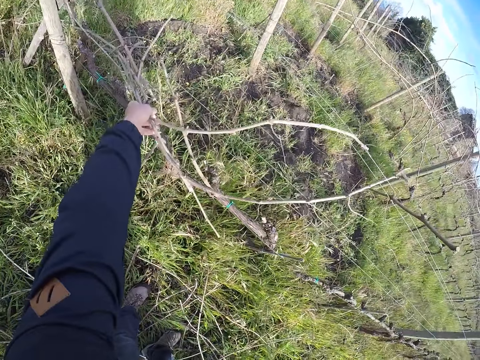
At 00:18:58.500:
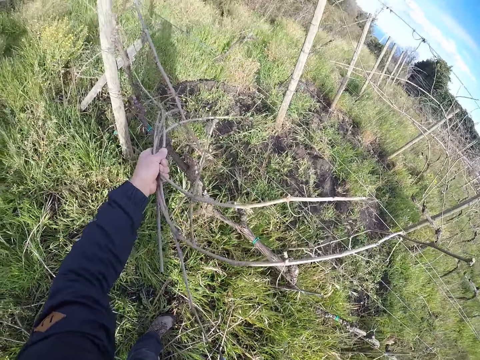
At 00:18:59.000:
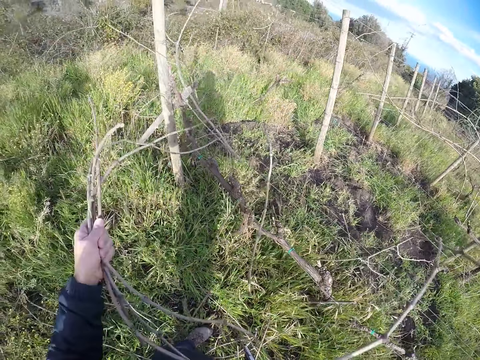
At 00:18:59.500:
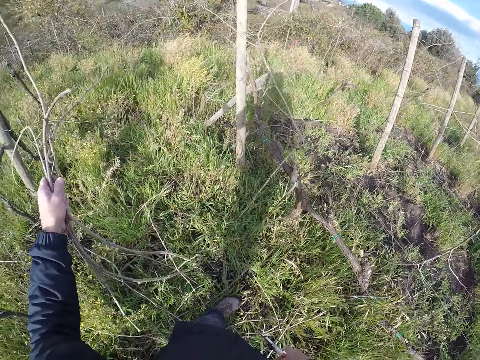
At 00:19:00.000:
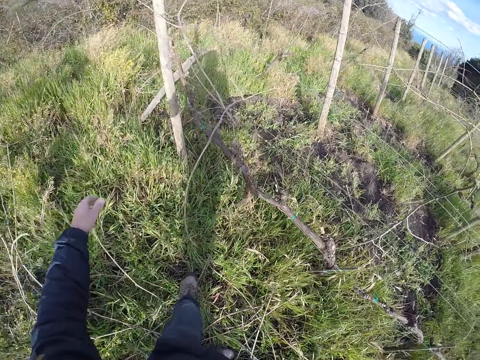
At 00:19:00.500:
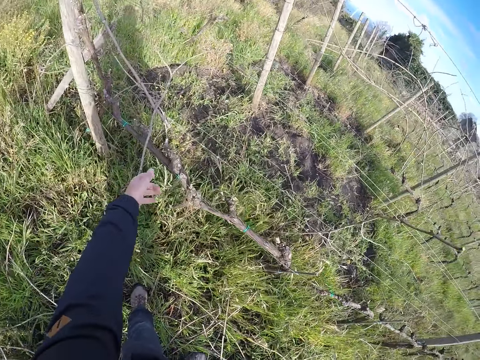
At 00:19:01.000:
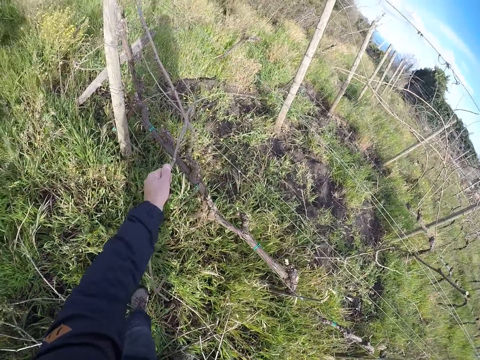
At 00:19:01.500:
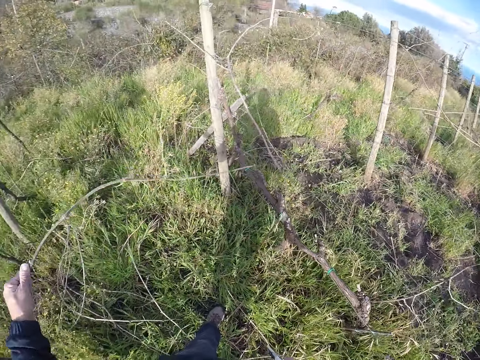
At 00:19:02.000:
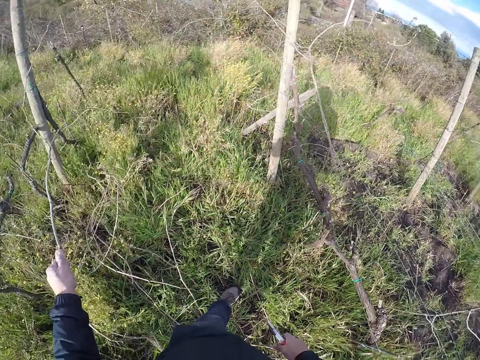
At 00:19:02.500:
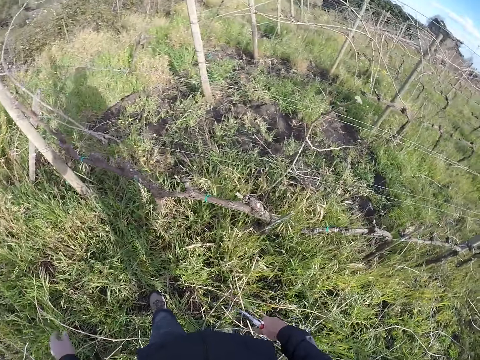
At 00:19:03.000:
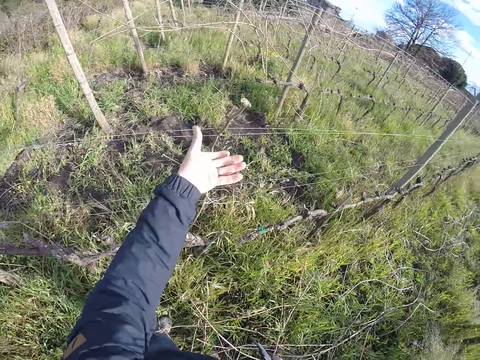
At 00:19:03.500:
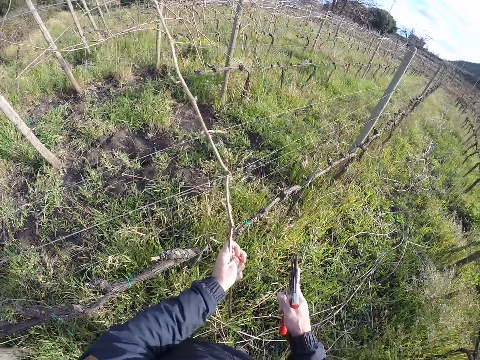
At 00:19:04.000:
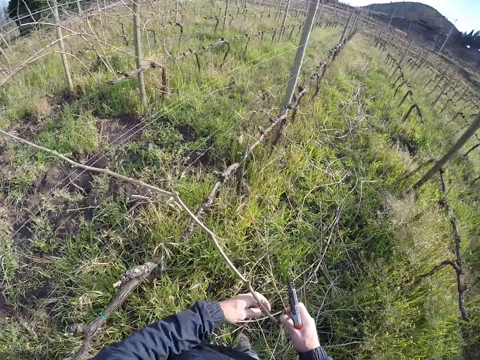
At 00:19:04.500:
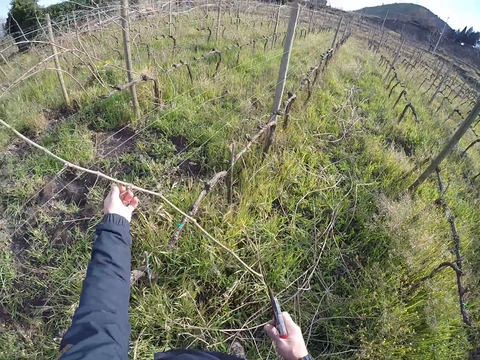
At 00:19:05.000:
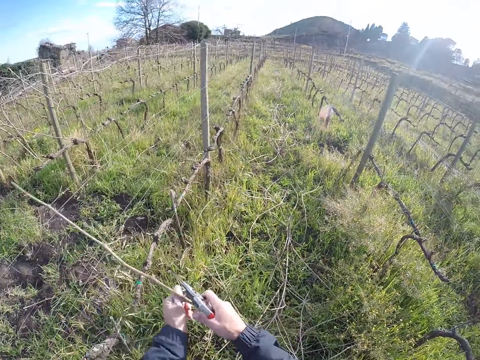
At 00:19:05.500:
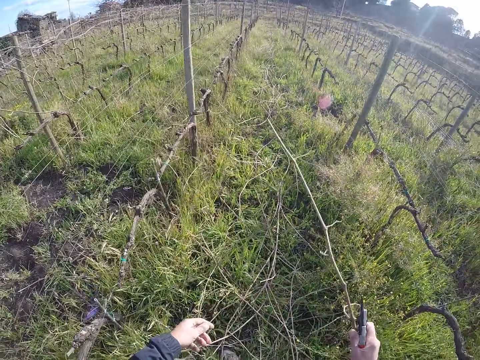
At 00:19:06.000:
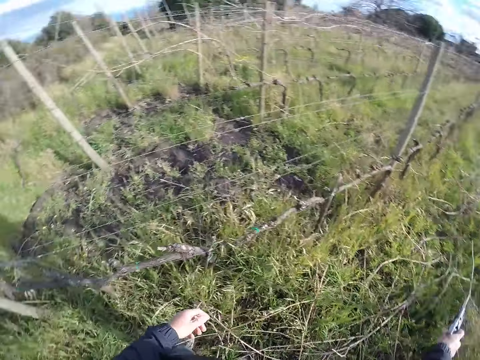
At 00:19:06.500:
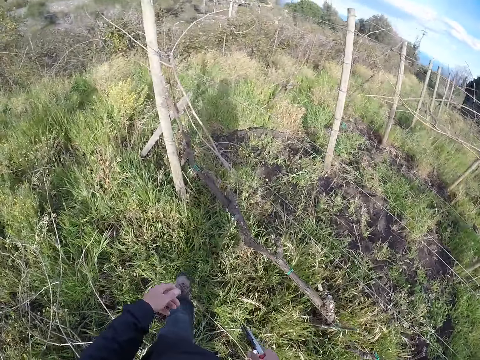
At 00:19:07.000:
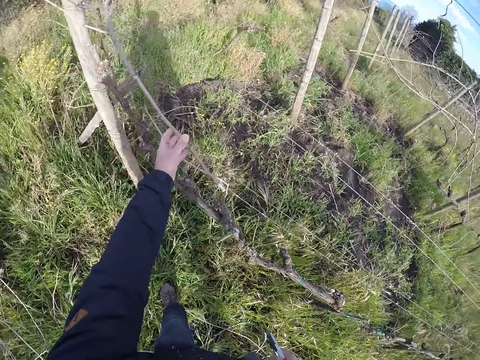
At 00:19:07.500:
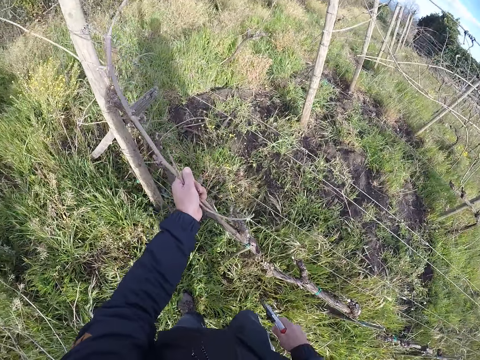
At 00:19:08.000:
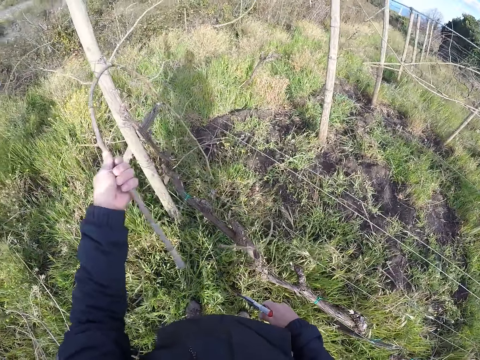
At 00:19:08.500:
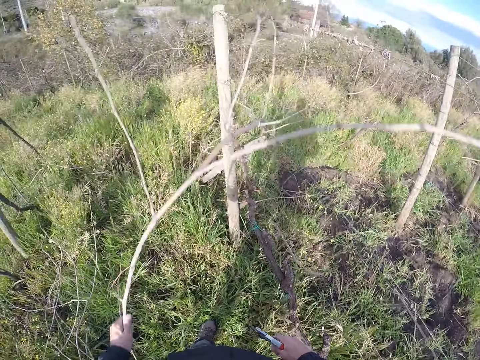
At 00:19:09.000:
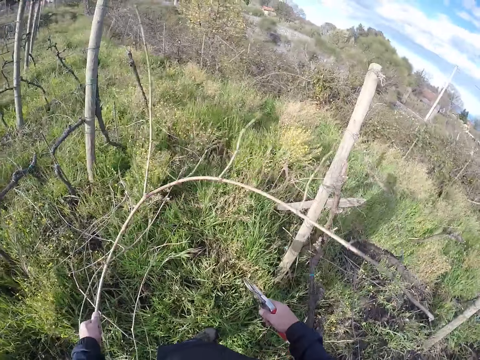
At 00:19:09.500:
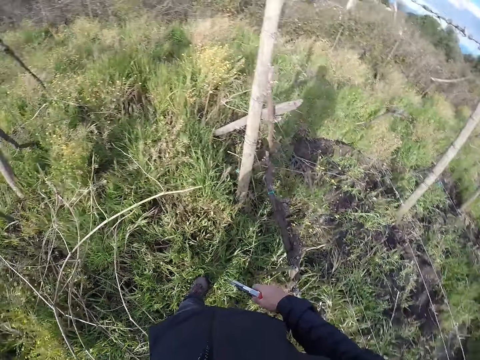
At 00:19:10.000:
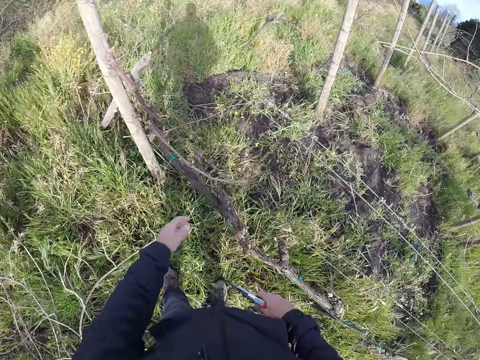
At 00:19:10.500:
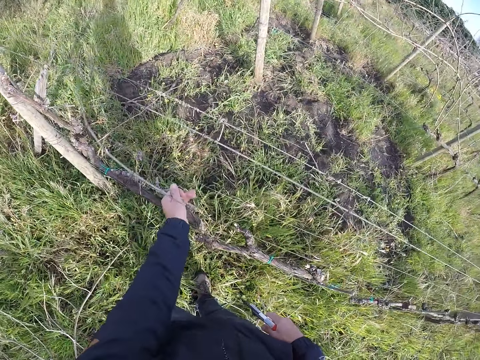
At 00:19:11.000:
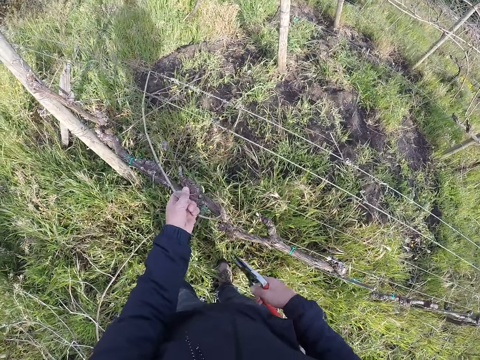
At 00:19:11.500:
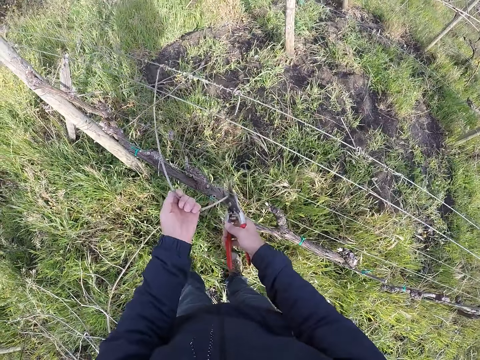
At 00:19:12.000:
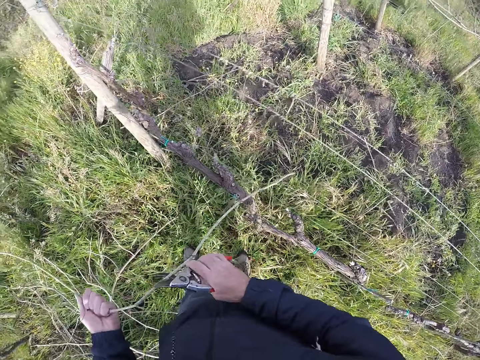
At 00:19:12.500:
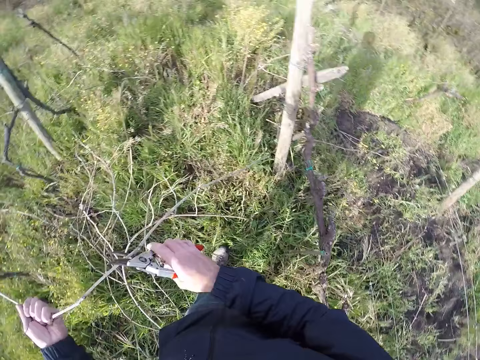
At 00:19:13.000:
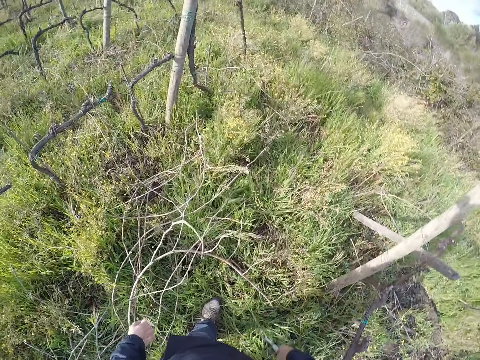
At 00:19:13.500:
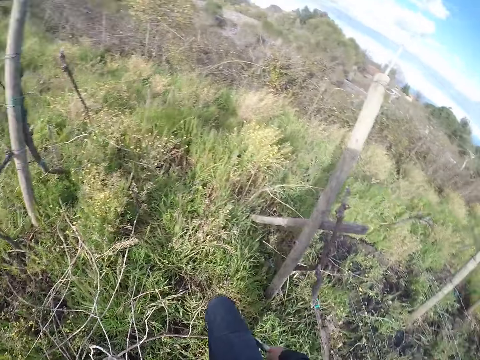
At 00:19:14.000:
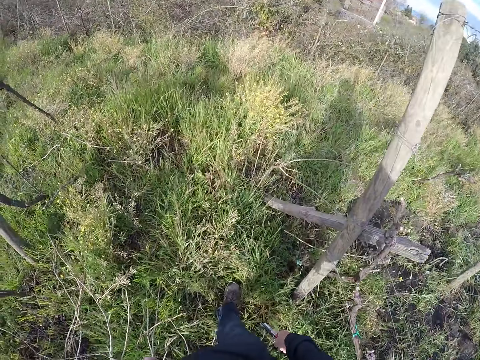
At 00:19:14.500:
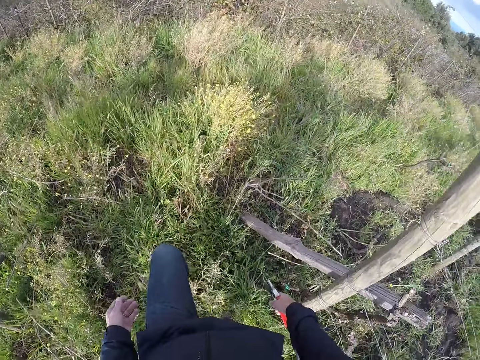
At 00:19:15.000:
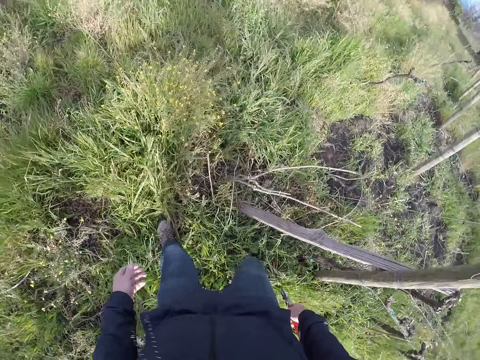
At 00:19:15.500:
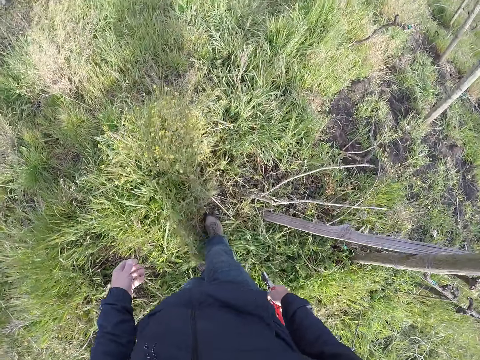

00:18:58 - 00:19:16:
The camera wearer pulls sticks away from the wire fence with his left hand. He throws away the sticks in his left hand to the ground. He pulls a stick away from the wire fence with his left hand. He puts the sticks down. He pulls a stick away from the wire fence with his left hand. He passes the stick in his left hand to his right hand. He holds the stick with his right hand. He throws away the stick in his right hand to the ground. He turns. He pulls a stick away from the wire fence with his left hand. He throws away the stick in his left hand to the ground. He pulls a stick away from the wire fence with his left hand. He cuts the stick. He throws away the stick in his left hand to the ground. He walks around.

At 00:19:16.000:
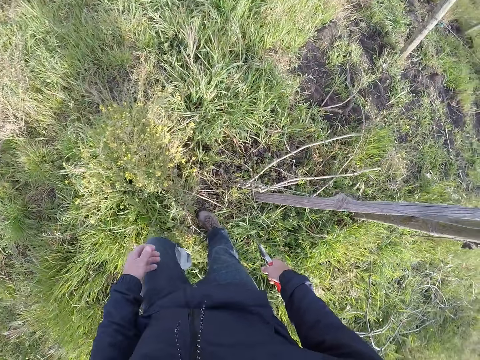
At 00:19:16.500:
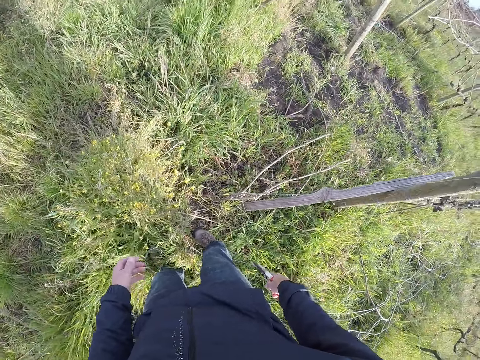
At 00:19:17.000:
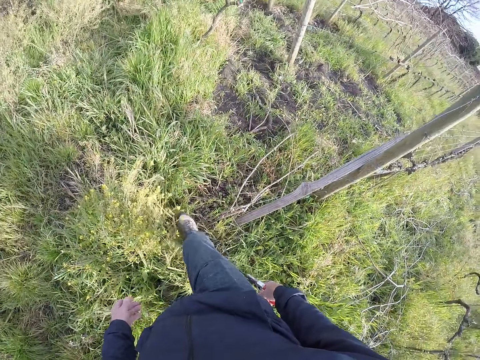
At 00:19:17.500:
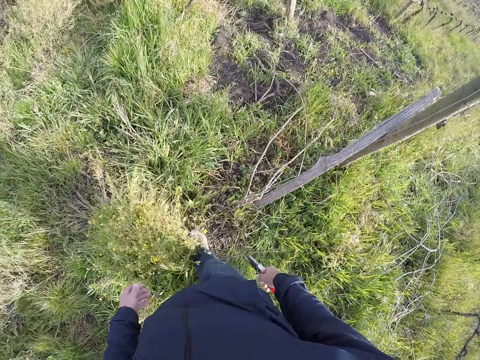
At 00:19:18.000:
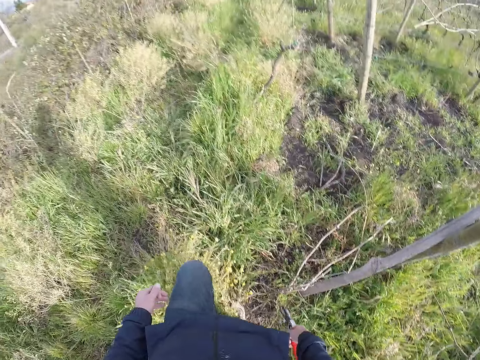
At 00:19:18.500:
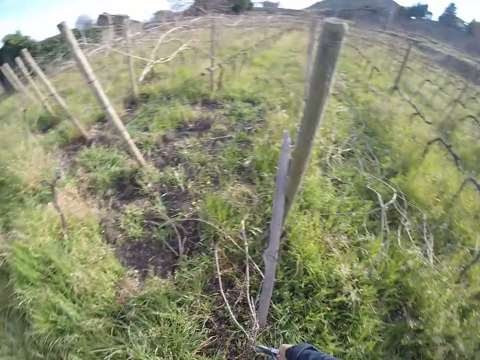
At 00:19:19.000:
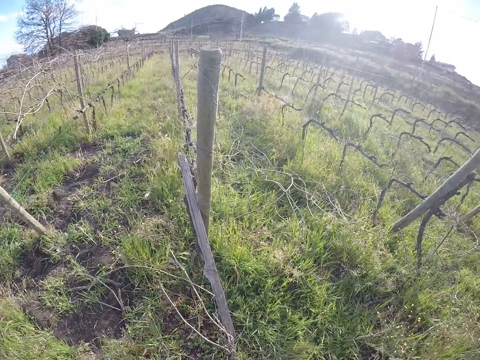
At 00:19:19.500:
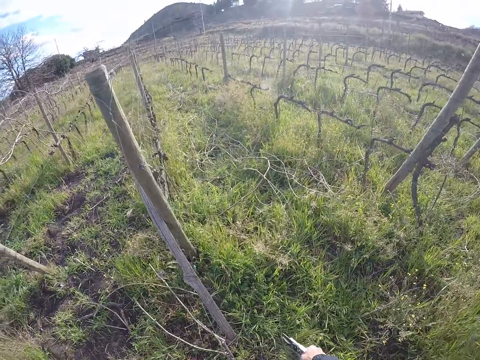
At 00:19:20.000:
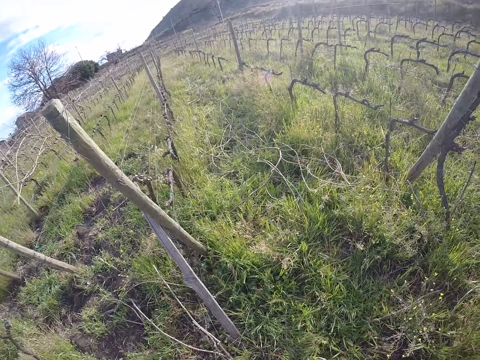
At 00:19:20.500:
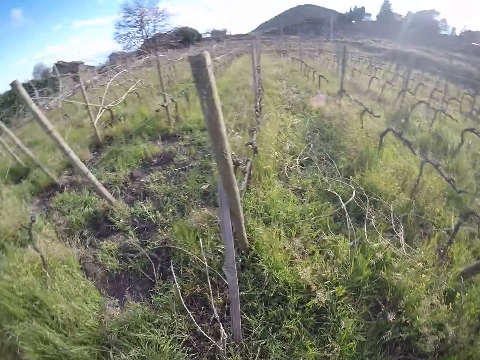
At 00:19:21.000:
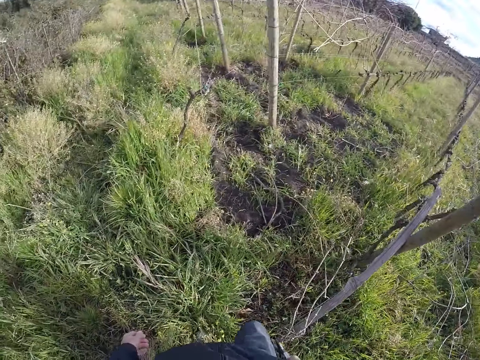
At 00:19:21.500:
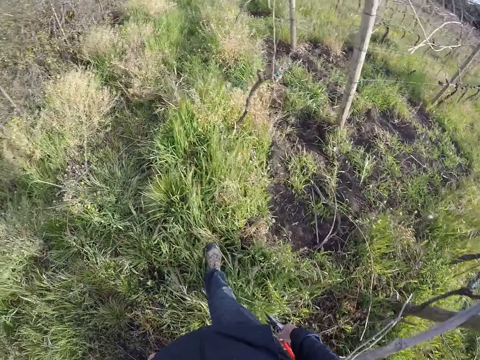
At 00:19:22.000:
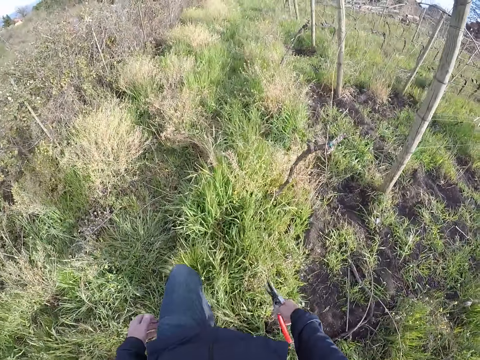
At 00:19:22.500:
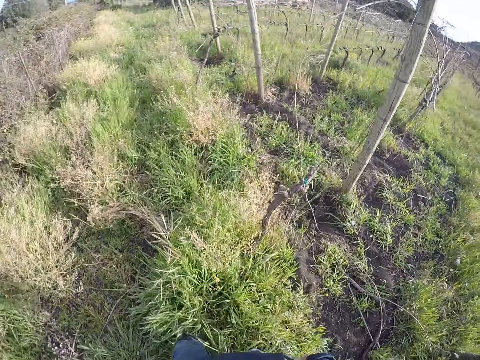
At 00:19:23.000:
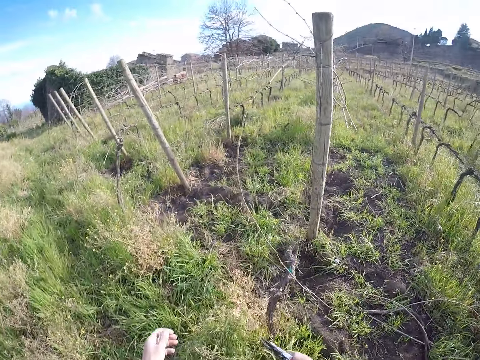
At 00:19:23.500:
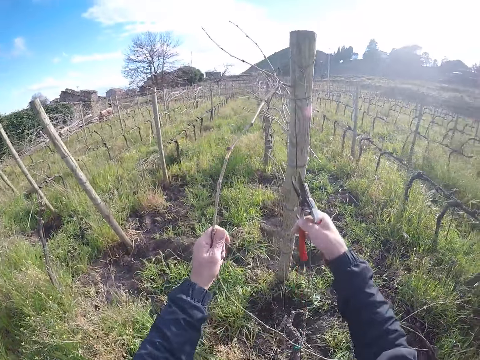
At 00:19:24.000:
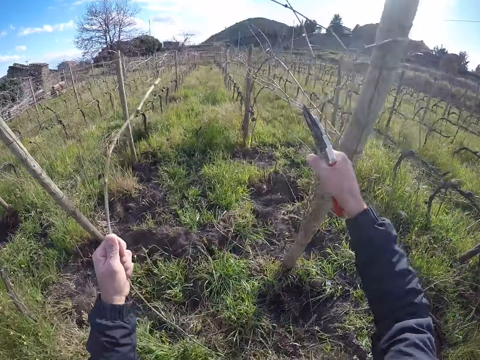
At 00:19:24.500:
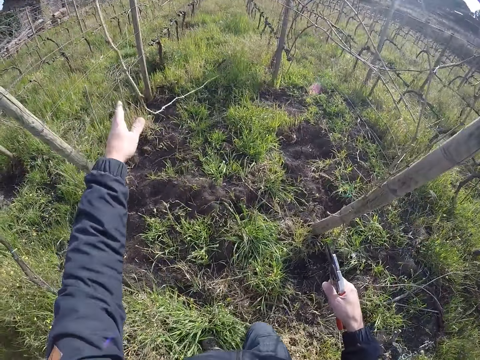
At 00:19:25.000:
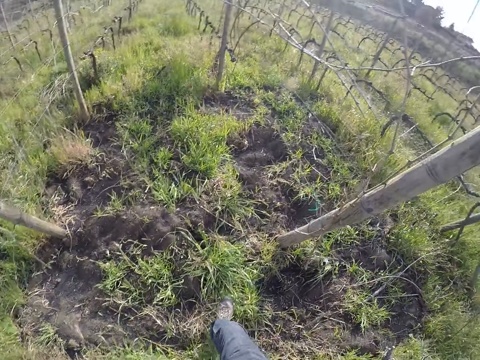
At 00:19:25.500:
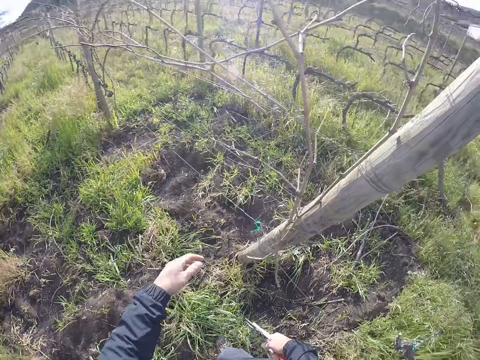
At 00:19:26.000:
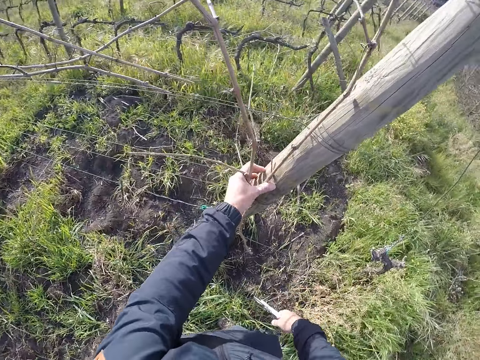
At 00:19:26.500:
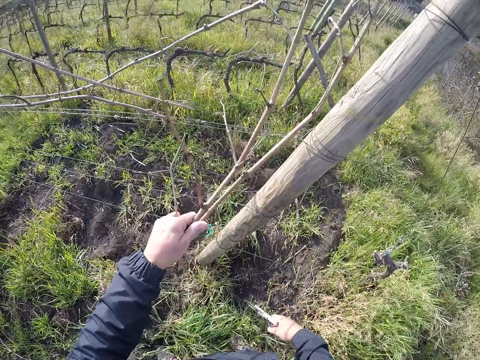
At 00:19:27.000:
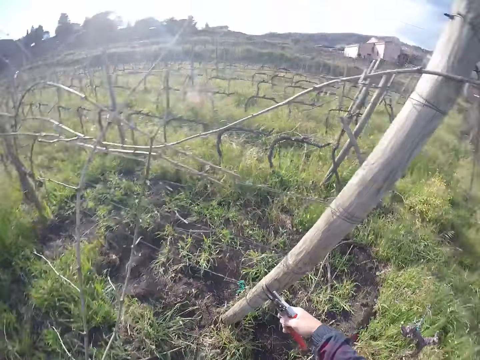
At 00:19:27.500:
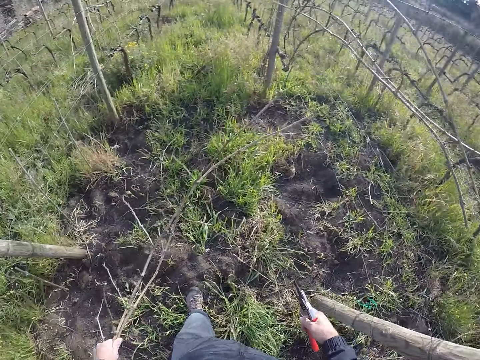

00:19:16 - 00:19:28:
The camera wearer looks around. He walks around the land. He holds a stick on the wire fence with his left hand. He cuts the stick in his left hand with the pliers in his right hand. He throws away the stick in his left hand to the ground. He takes sticks from the fence post. He holds the sticks on the wire fence with his left hand.
